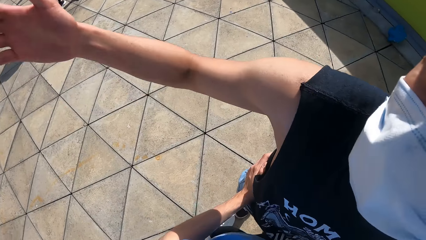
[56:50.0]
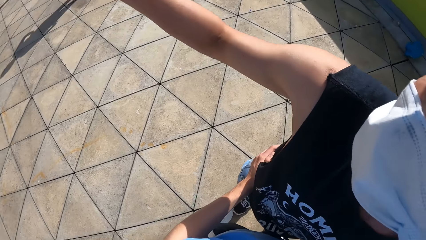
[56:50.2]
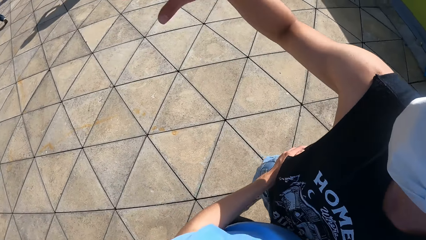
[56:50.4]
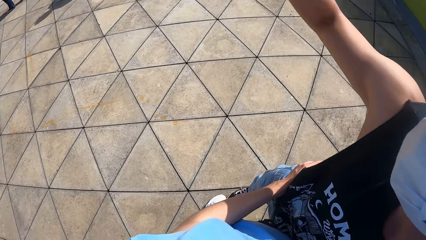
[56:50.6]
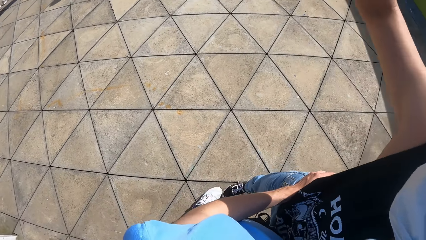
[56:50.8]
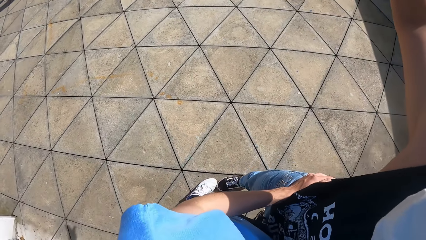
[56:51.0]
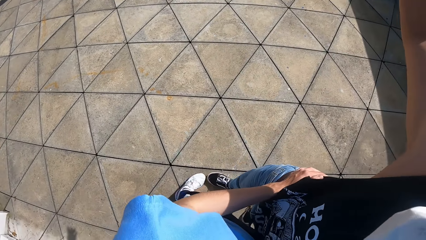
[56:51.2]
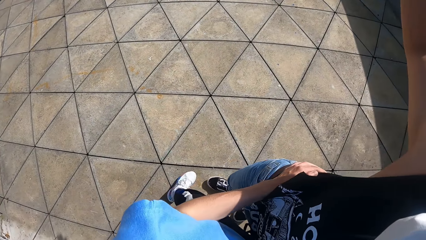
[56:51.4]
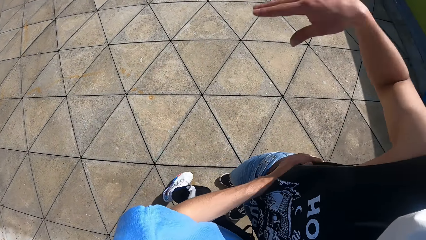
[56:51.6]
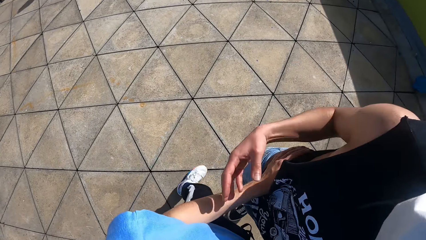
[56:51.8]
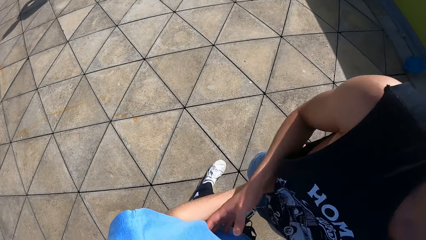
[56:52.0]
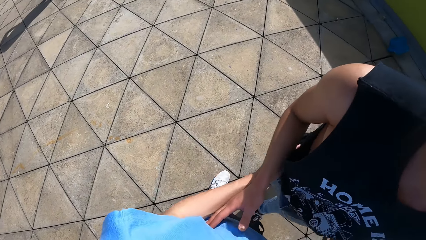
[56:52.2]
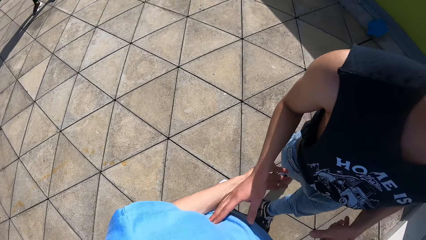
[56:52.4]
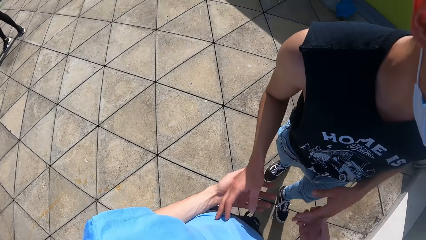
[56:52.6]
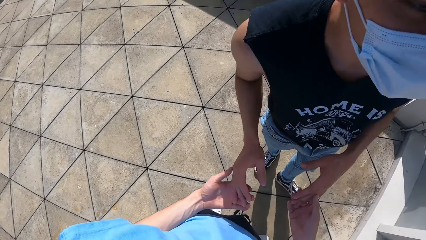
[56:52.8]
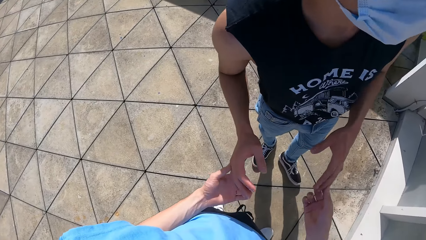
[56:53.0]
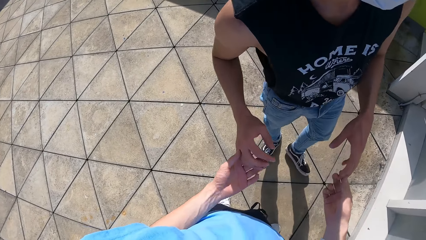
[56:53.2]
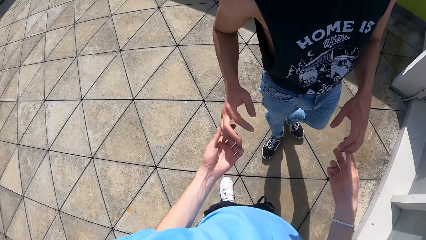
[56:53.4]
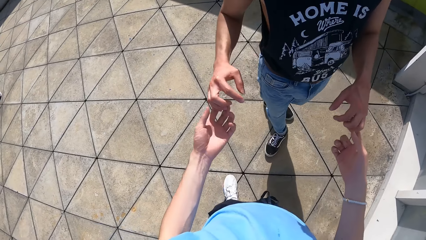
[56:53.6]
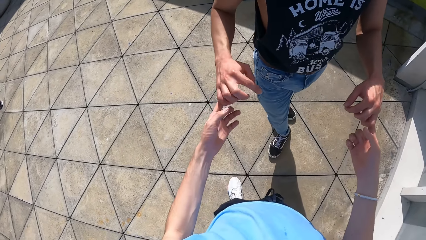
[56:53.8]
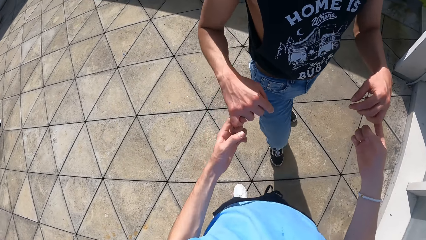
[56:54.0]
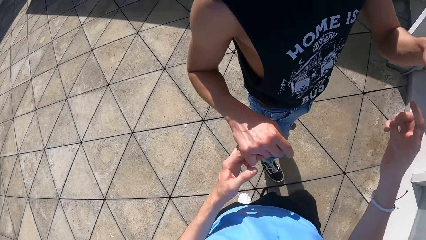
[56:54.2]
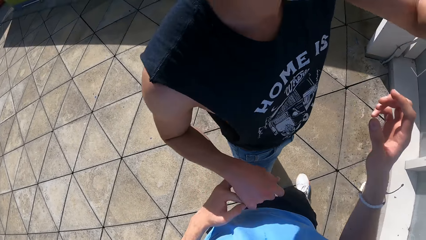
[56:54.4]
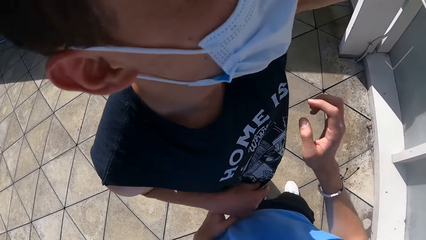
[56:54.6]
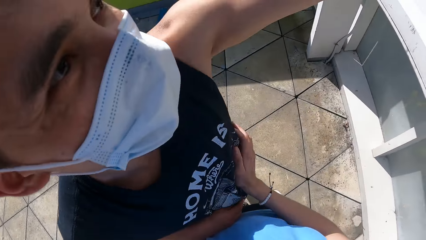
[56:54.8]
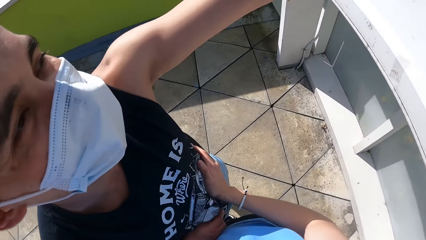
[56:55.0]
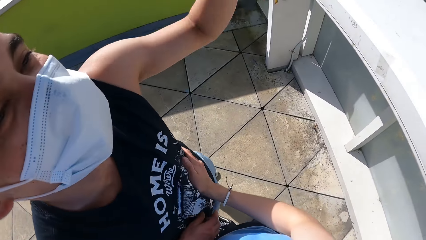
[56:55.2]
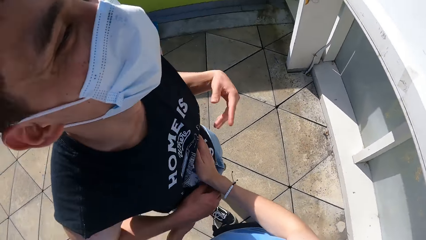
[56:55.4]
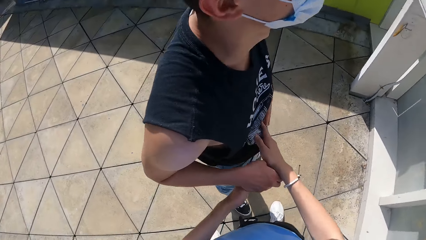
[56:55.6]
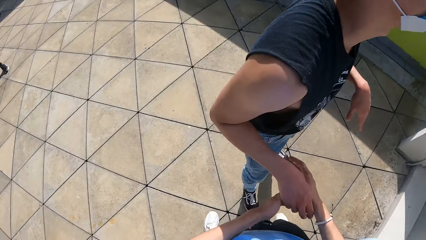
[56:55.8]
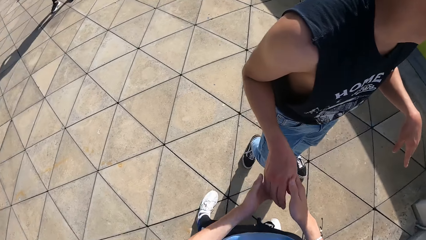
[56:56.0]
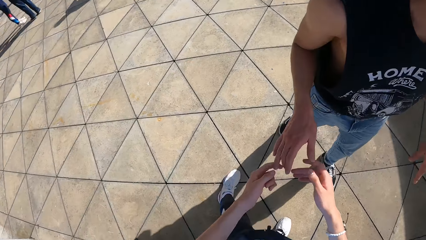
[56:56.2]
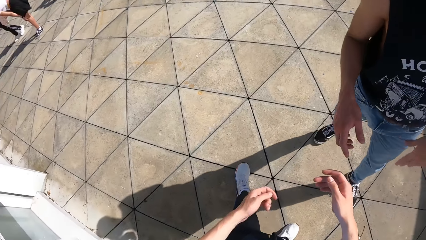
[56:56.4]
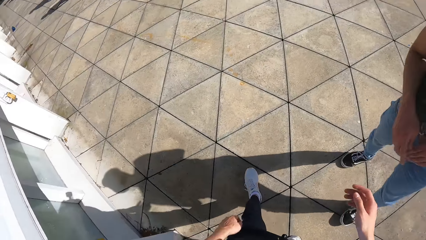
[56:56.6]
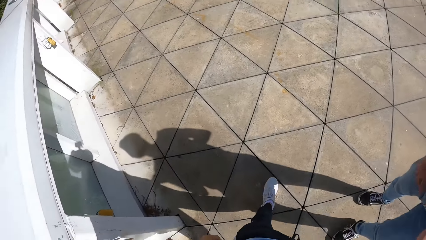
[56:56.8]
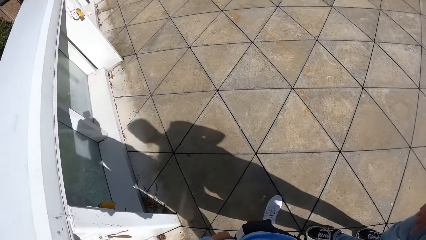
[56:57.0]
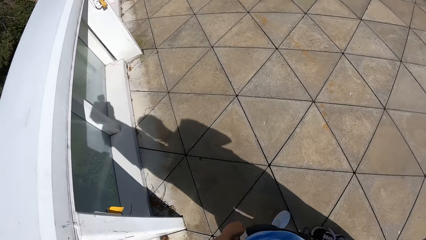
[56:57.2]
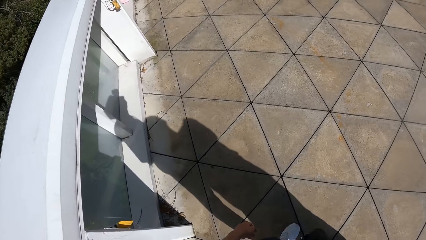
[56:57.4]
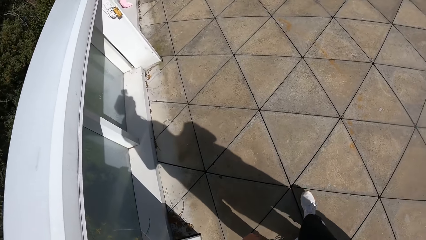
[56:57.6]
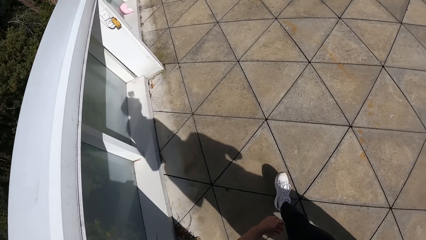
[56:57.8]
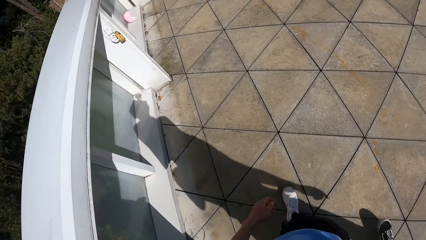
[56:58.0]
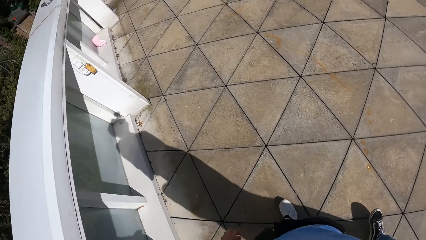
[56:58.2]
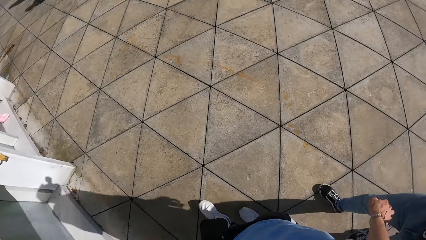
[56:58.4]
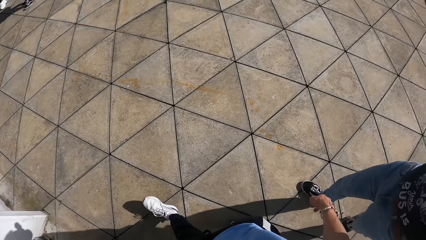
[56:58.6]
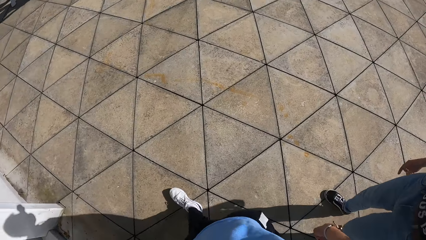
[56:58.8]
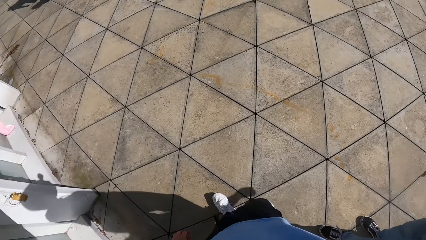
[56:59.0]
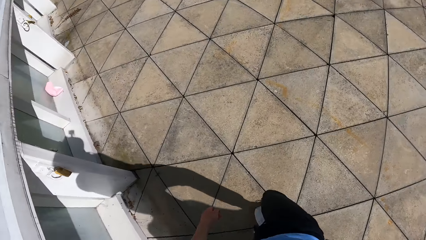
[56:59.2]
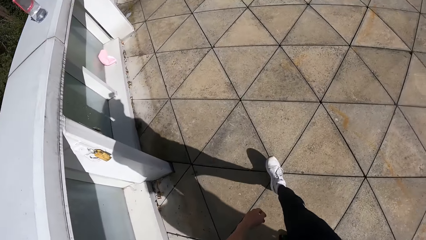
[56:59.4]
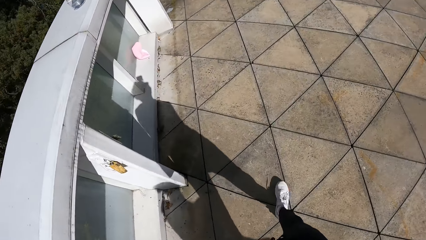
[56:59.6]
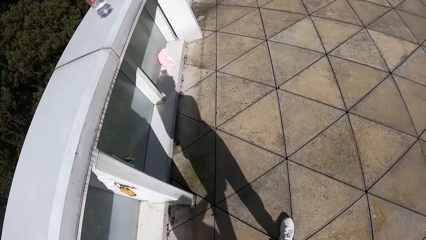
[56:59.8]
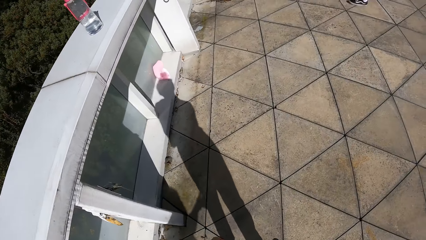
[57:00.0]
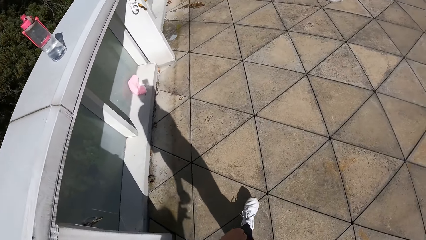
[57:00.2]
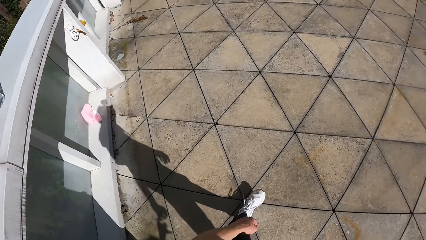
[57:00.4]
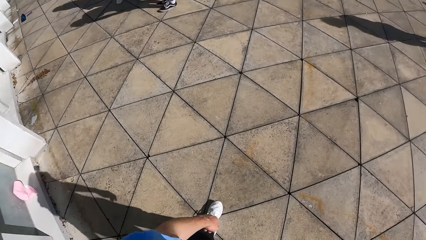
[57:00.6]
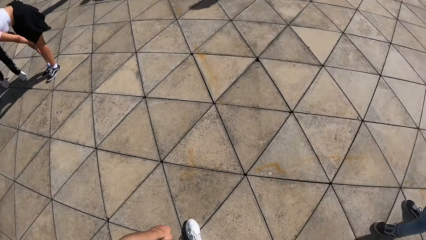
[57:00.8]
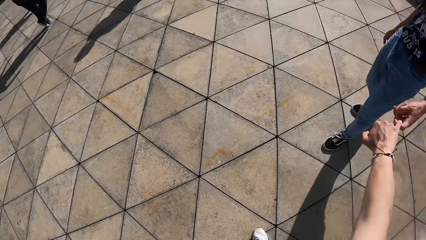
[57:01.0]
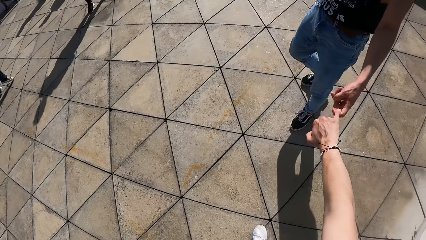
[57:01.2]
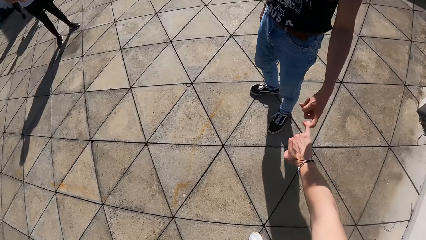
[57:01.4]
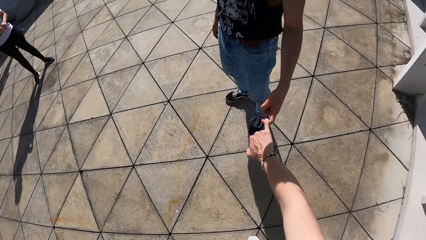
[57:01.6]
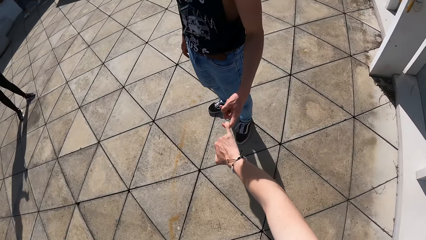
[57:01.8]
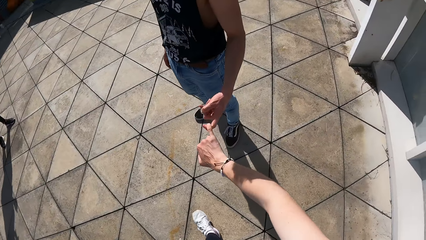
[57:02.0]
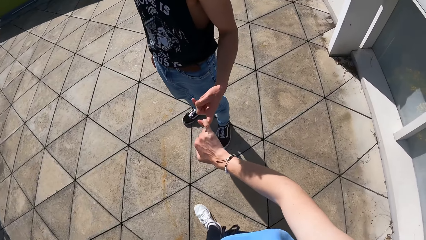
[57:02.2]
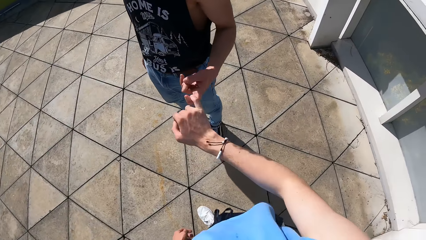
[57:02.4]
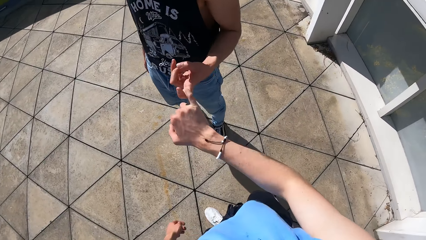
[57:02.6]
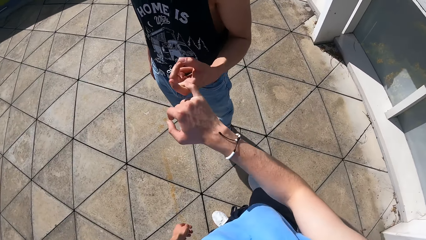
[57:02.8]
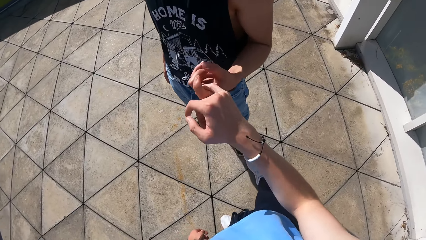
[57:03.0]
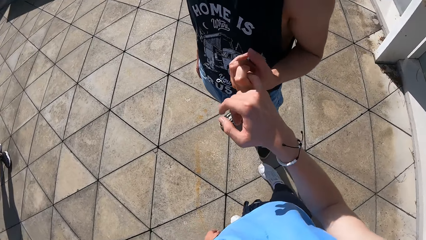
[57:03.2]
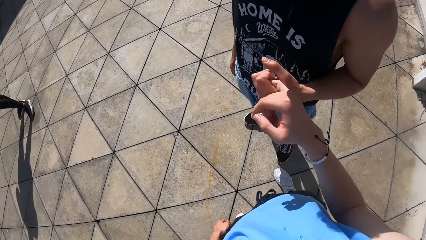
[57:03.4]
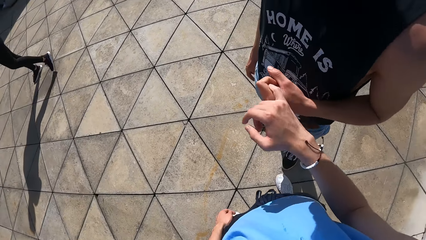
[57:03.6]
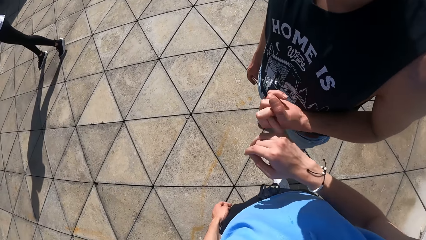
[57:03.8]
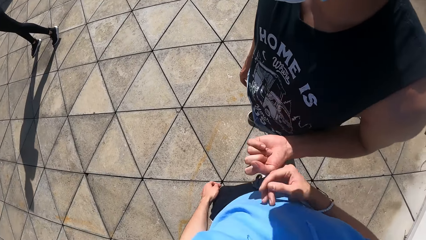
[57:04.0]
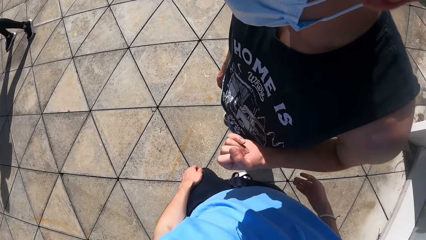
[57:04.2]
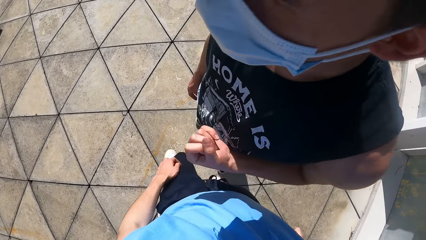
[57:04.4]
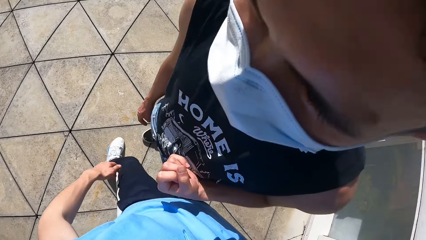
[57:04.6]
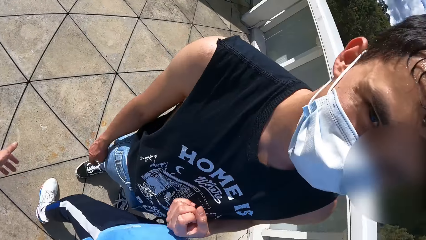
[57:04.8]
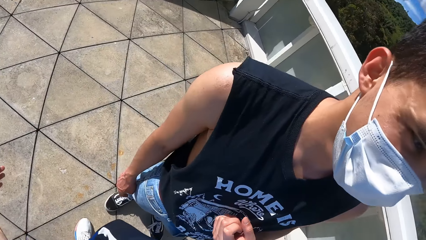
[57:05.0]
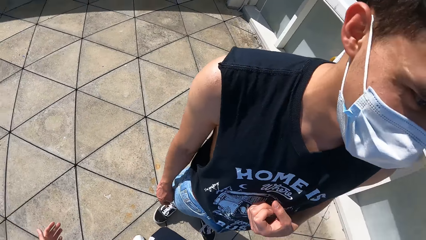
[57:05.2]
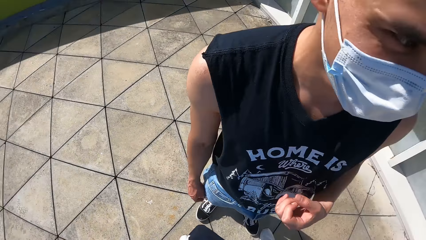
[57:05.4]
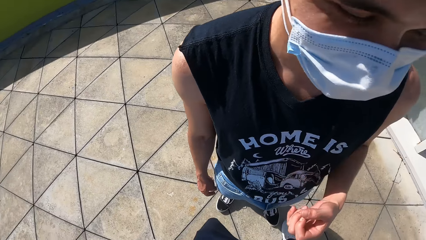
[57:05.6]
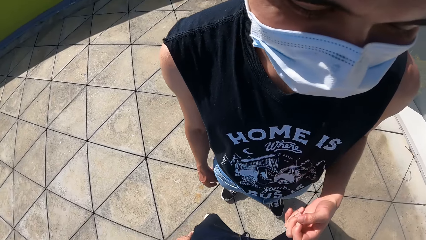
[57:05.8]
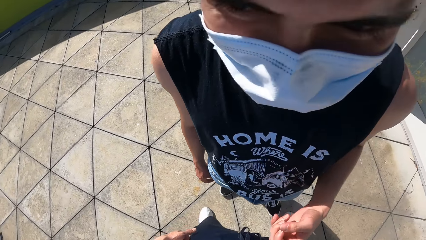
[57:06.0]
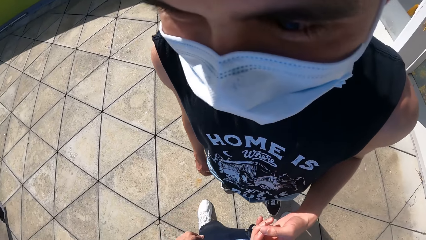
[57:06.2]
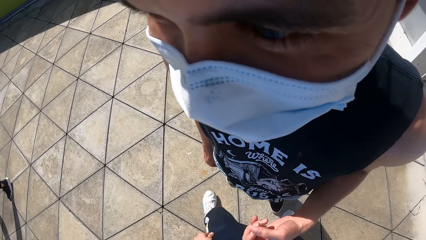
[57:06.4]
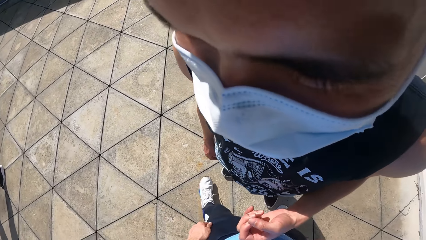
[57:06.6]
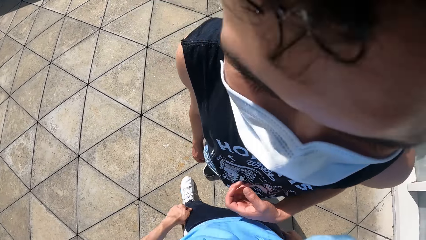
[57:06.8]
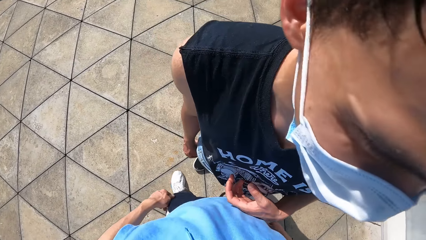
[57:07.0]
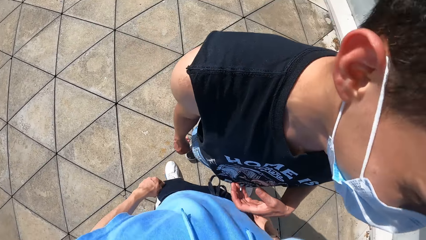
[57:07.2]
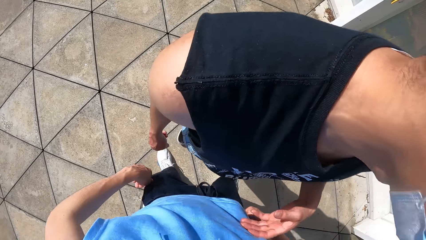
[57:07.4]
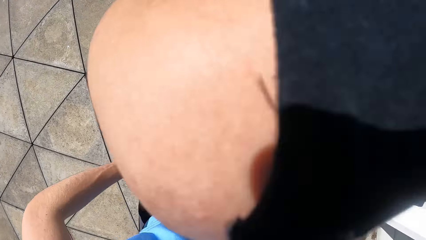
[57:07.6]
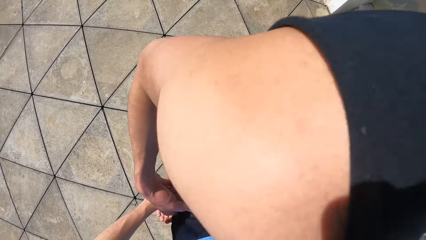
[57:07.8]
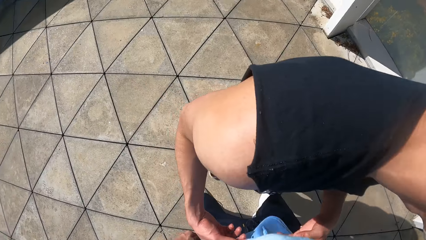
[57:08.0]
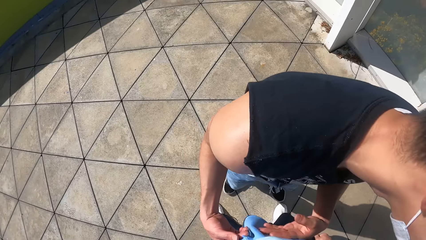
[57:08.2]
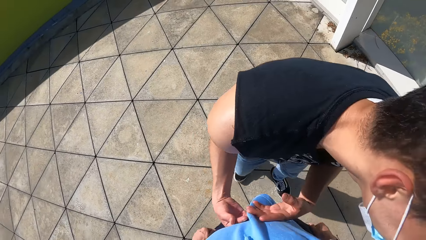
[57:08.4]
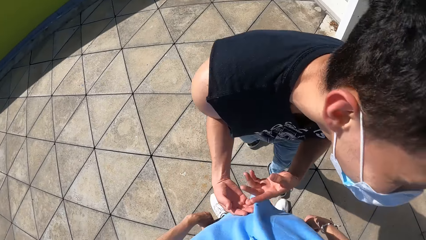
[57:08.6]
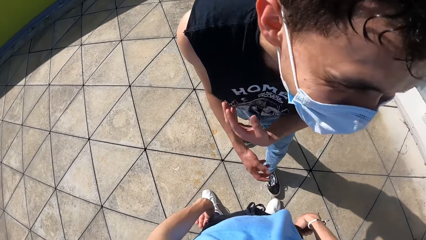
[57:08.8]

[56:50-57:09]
The camera wearer places both hands on a boy. They interact with the boy. They hold hands with the boy with both hands. They walk around. They hold hands with the boy.
